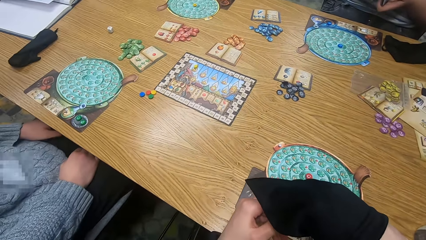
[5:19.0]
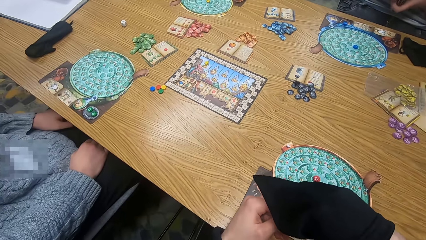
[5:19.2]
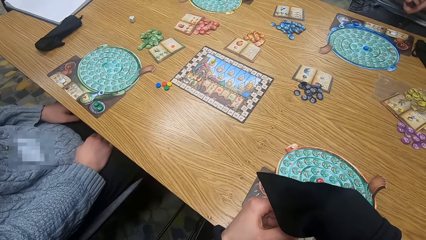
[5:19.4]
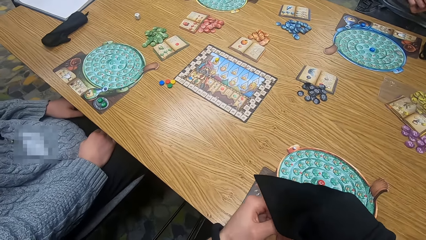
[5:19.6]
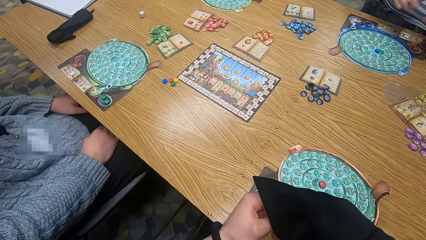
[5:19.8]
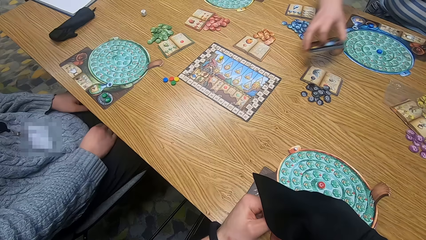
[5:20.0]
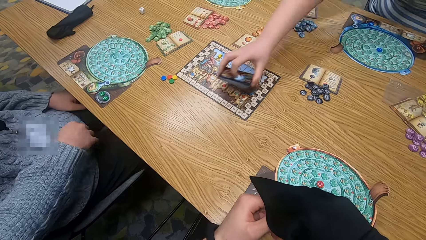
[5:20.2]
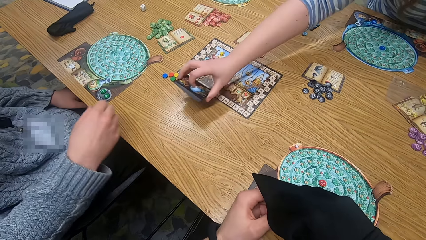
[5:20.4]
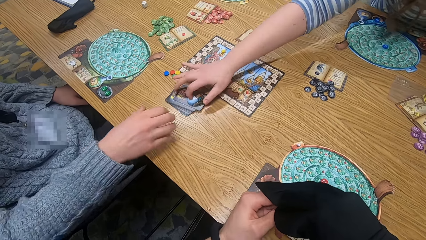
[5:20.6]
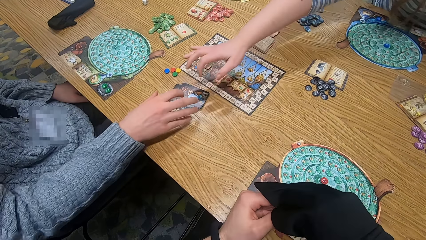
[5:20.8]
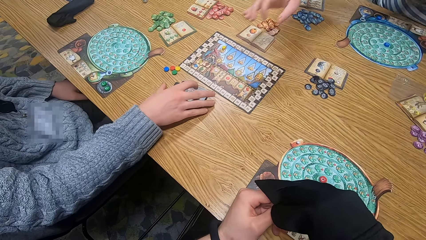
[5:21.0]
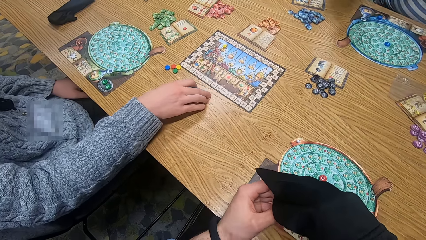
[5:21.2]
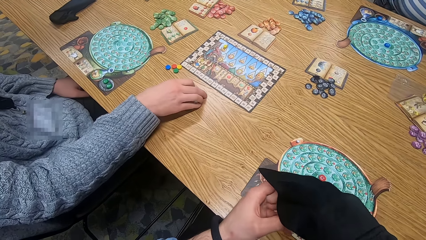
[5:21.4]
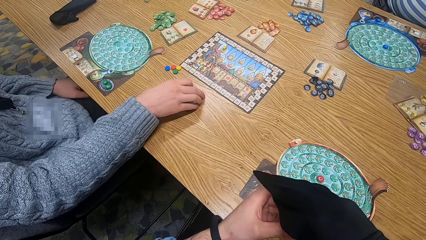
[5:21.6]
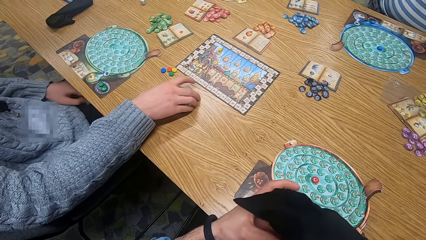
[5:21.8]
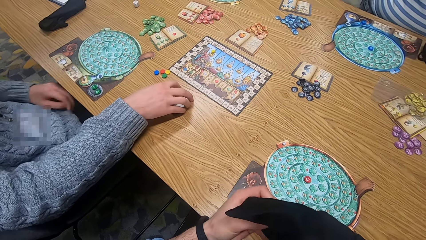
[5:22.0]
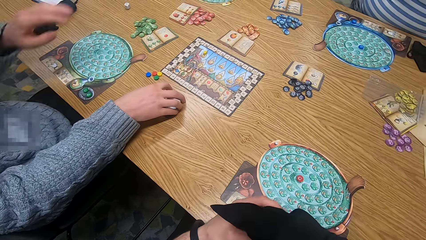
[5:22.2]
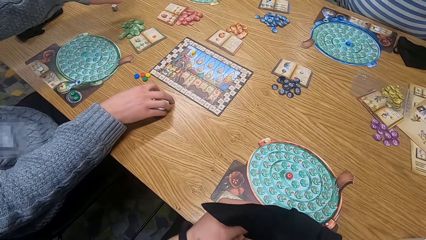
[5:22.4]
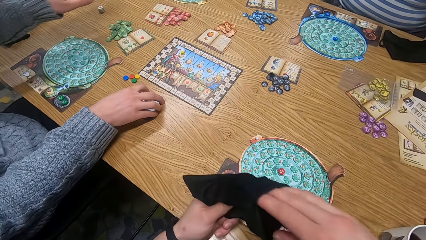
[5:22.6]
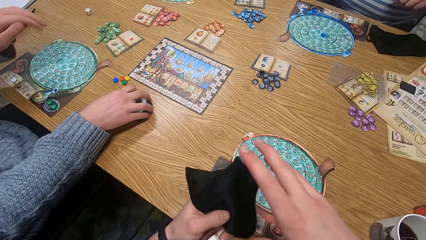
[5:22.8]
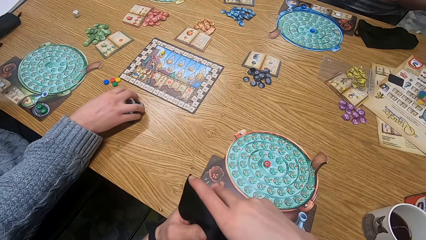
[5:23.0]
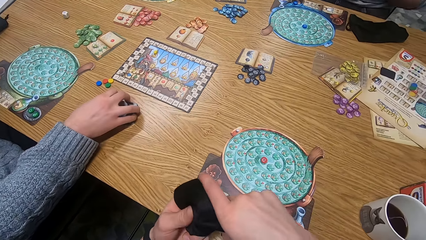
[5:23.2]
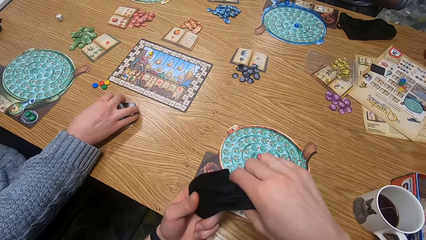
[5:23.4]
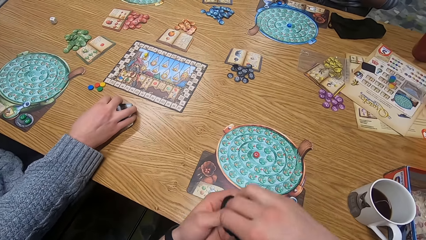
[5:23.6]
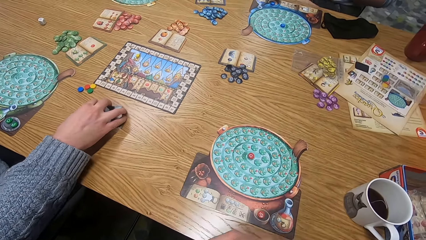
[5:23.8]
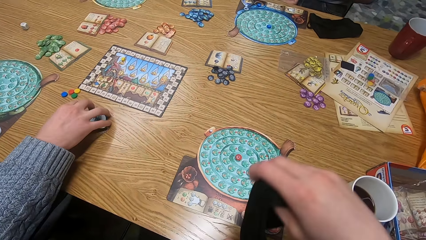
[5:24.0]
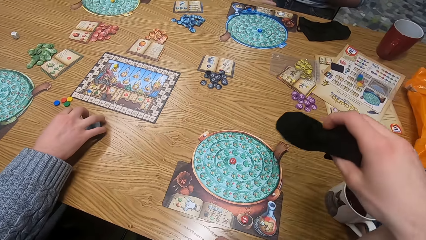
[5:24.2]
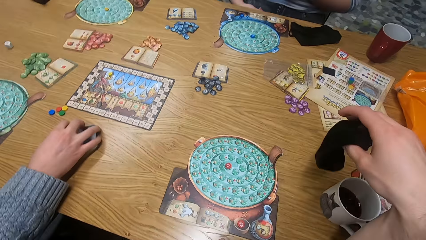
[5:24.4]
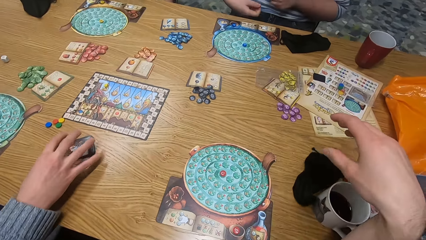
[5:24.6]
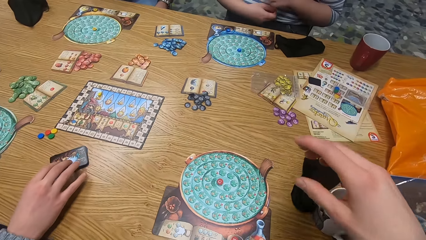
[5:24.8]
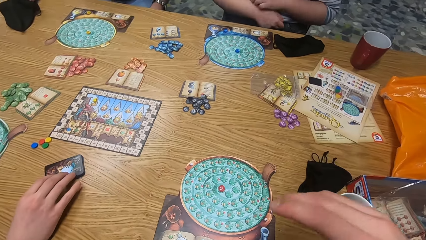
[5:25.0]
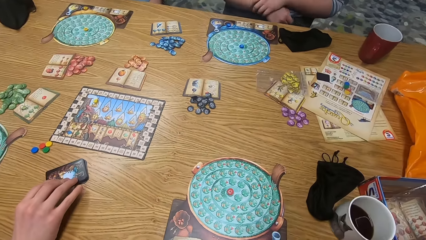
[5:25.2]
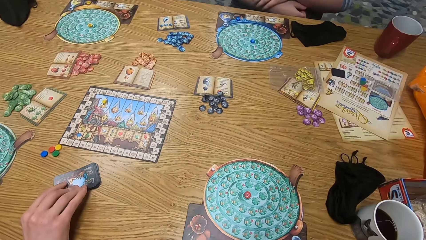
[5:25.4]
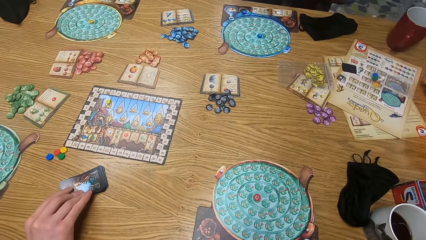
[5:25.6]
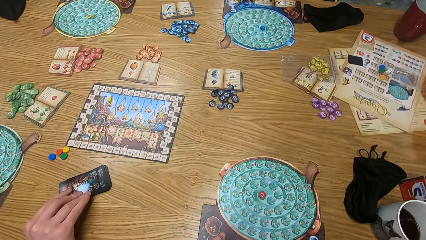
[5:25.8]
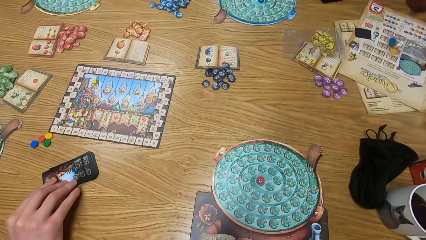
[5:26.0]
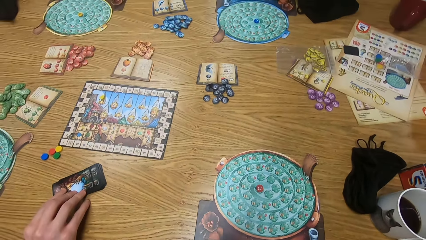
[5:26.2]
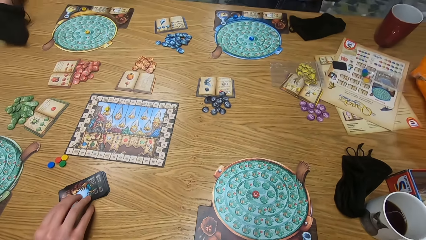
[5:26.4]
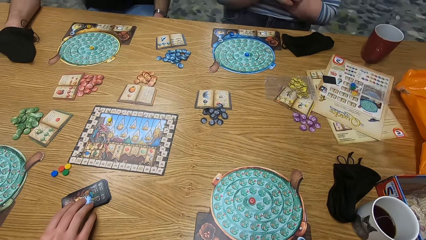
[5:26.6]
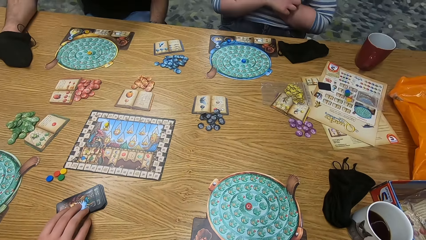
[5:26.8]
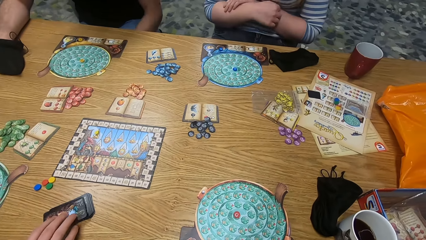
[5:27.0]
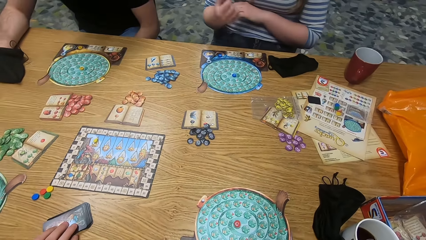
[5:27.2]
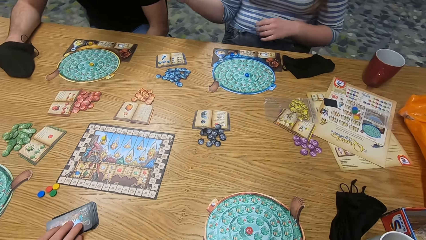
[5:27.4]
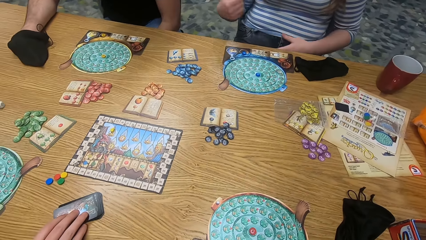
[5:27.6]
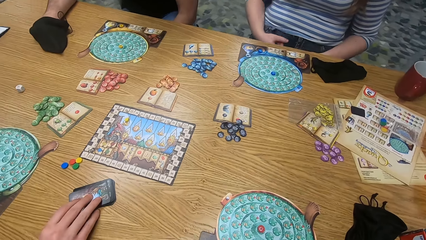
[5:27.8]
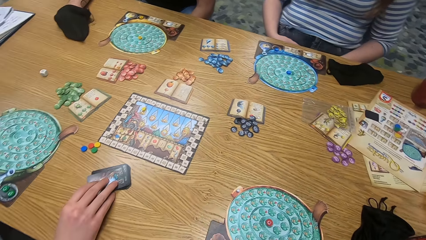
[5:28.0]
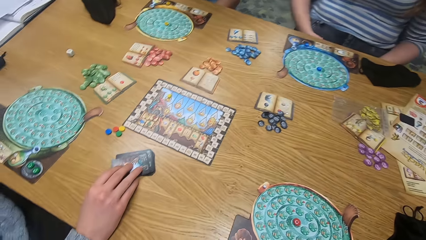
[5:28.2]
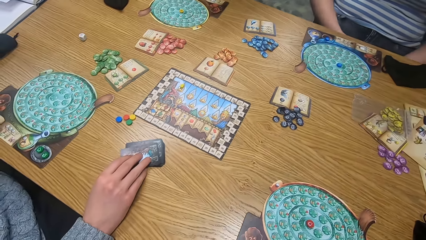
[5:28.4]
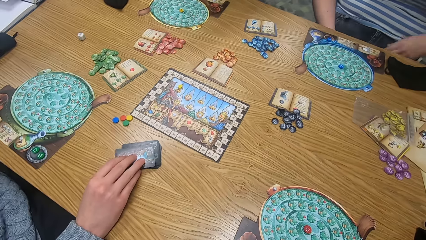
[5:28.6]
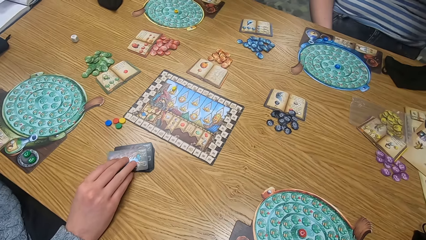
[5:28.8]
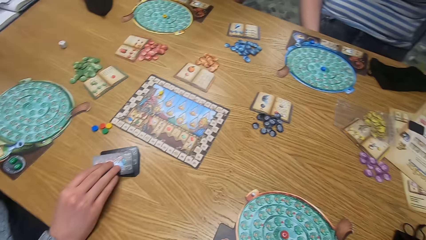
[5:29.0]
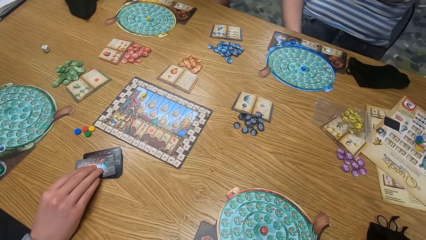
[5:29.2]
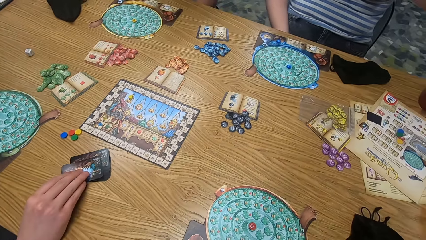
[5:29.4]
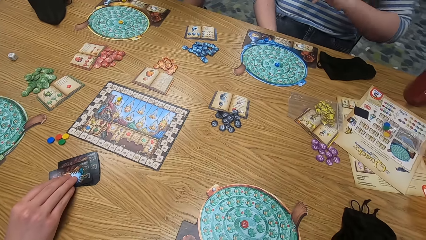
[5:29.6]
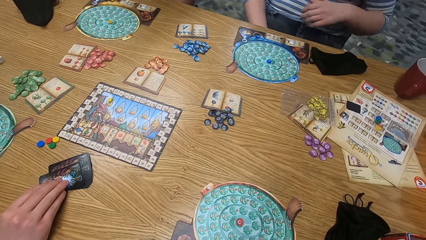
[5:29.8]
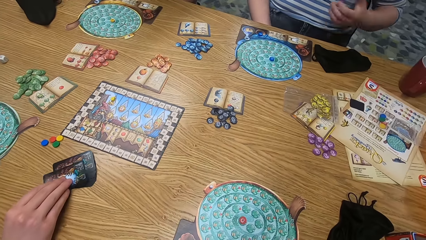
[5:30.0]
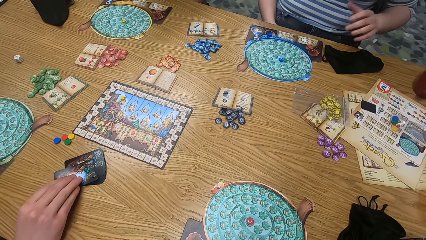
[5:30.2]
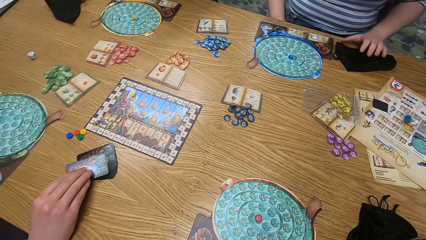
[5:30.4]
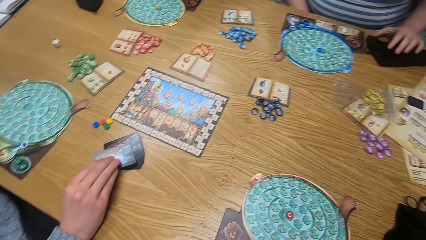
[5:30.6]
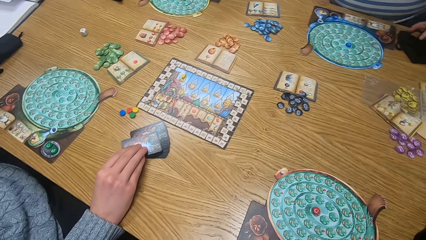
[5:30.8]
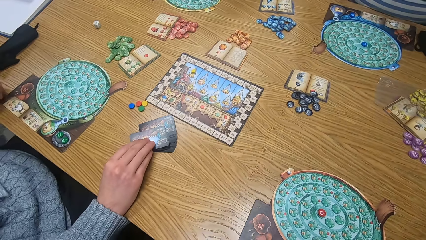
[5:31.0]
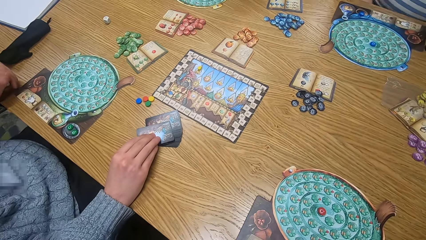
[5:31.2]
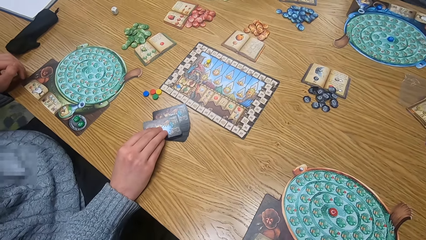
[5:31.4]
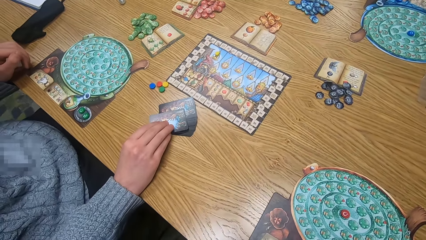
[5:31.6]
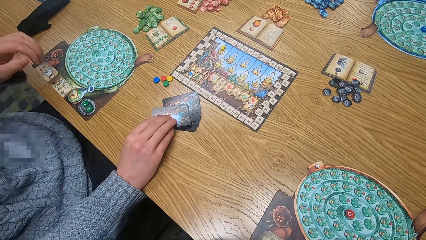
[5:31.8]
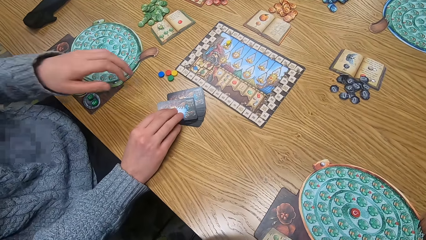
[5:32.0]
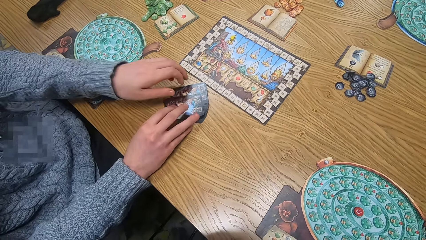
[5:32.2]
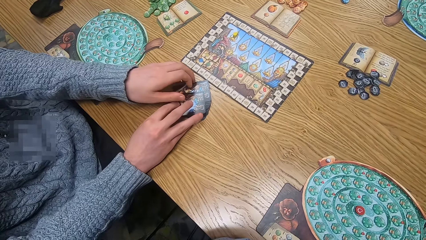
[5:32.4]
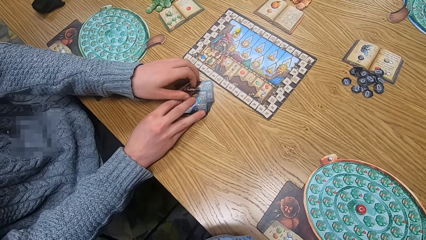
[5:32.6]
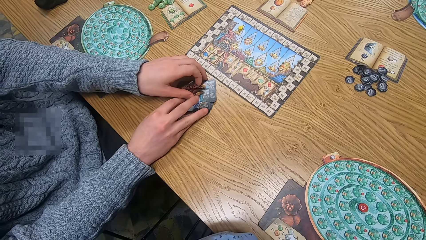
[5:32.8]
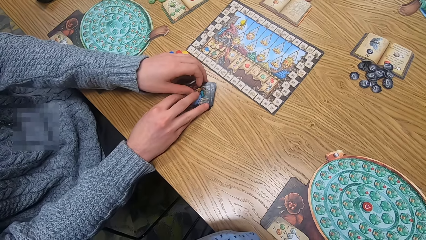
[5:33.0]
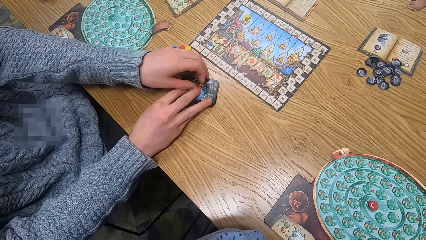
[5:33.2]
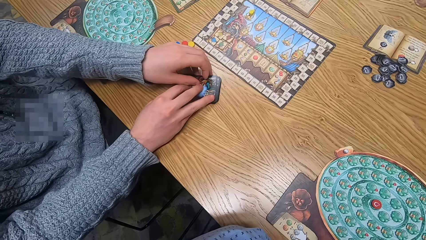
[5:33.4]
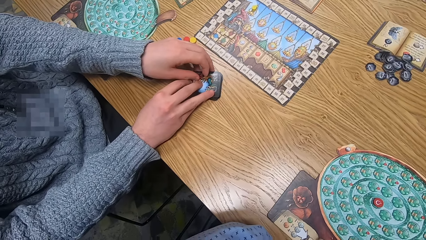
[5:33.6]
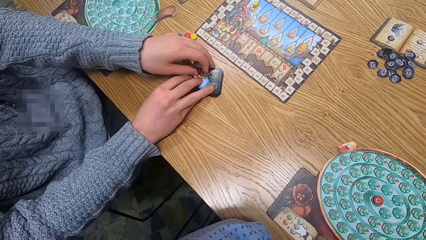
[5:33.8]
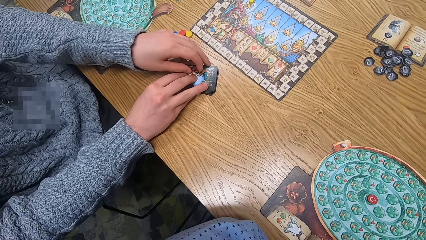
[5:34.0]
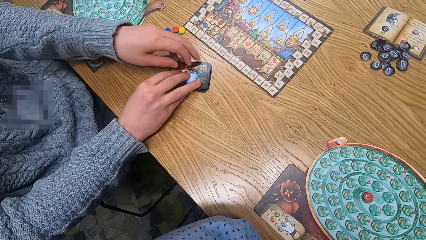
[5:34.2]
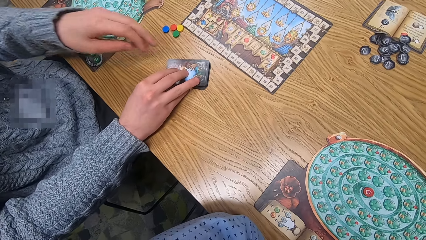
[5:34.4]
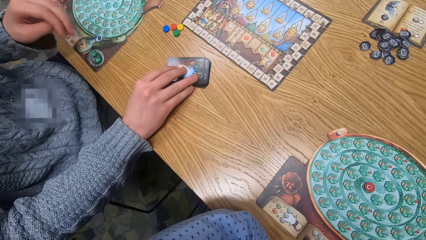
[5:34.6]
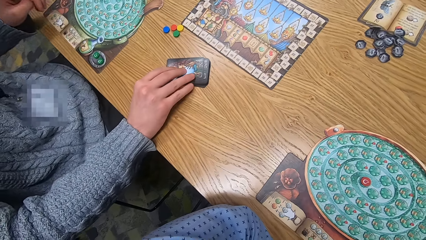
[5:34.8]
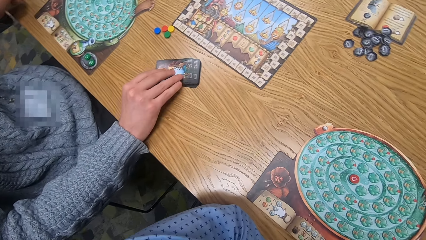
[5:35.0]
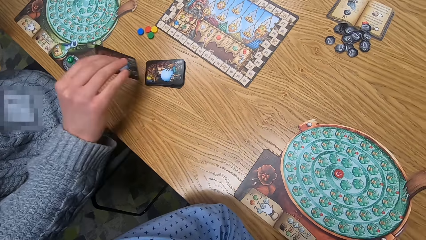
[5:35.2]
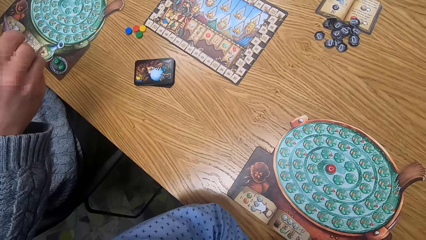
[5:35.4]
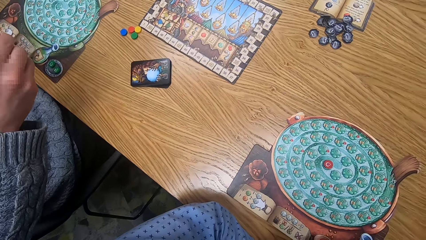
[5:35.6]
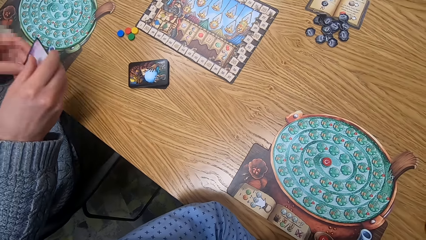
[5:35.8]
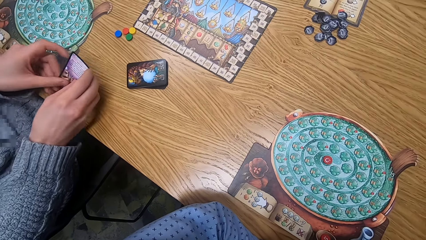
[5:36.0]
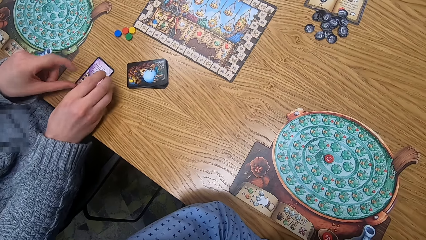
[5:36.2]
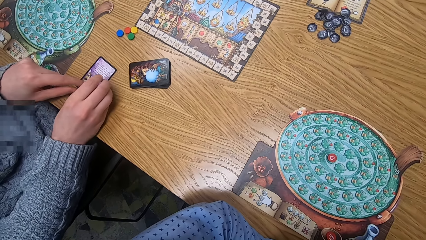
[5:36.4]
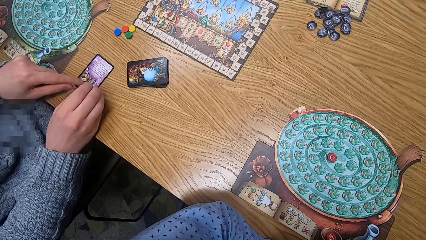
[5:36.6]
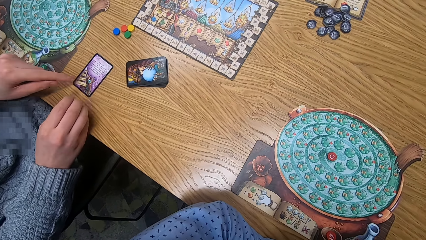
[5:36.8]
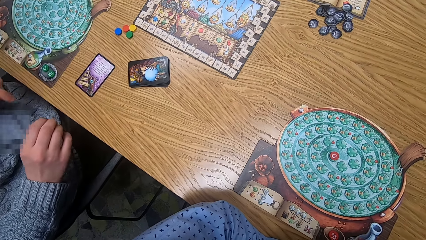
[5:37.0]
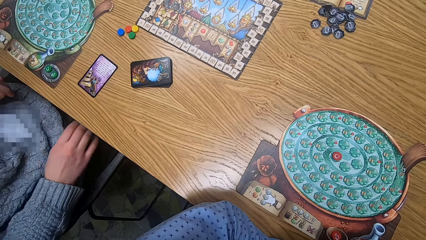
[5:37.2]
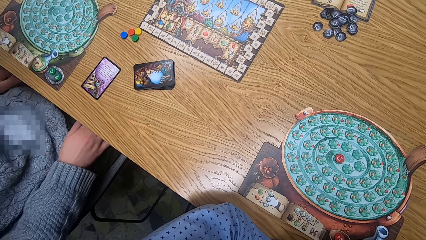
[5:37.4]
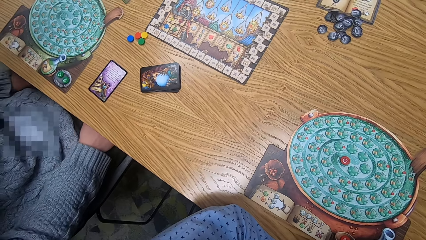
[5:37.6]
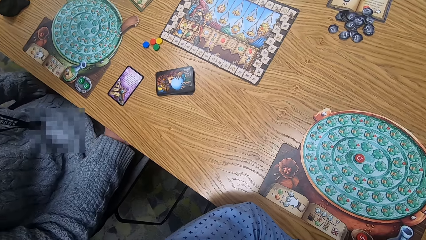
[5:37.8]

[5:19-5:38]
The woman places the pack of fortune teller cards on the table with her right hand. Another woman gives a man cards. A third woman turns the pack of fortune cards on the table with her right hand. The camera wearer drops a bag. The third woman shakes a fortune teller card on the table with her right hand. The man touches cards. The first woman places her left hand on a player bag on the table. The third woman arranges the pack of fortune teller cards on the table with both hands, picks a fortune teller card from the pack of fortune teller cards on the table with her right hand, holds the fortune teller card with both hands and places the fortune teller card on the table with both hands.
